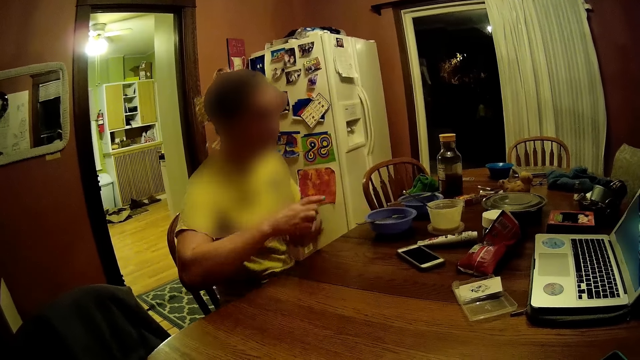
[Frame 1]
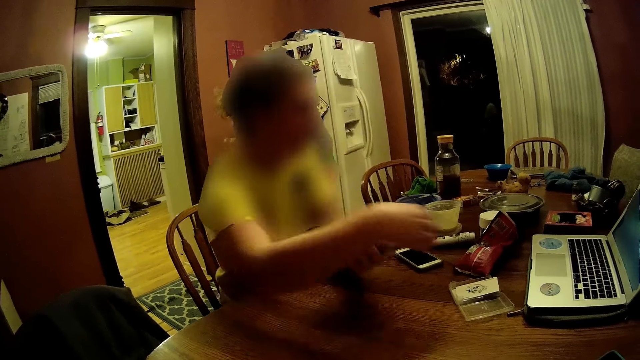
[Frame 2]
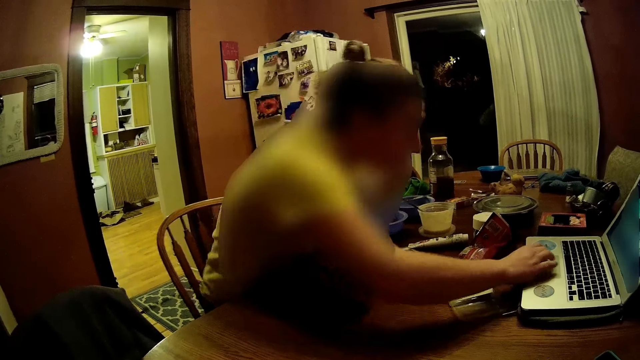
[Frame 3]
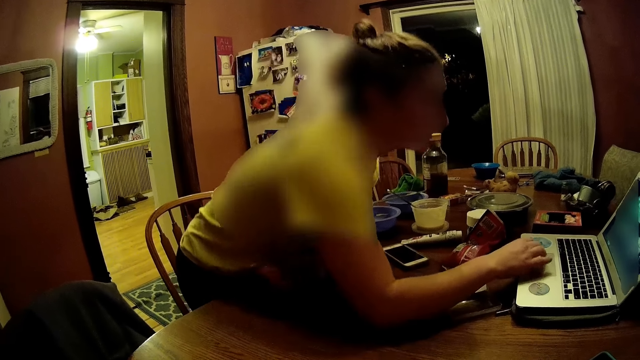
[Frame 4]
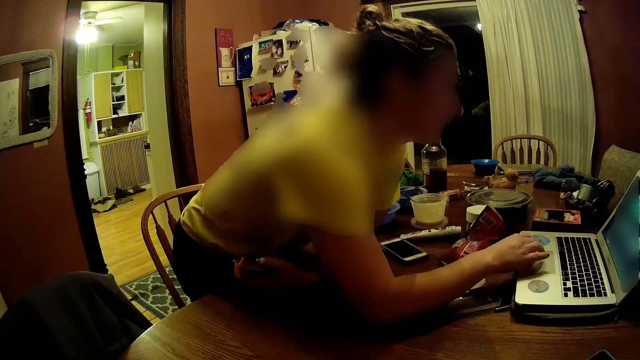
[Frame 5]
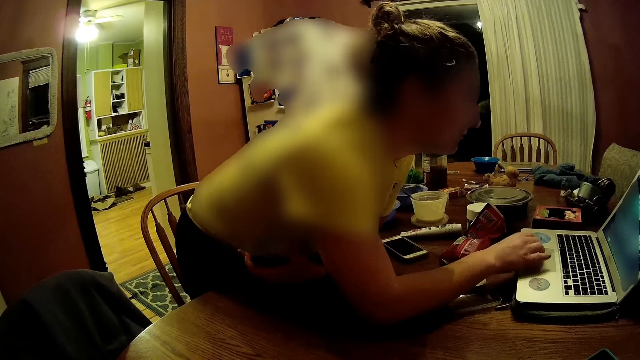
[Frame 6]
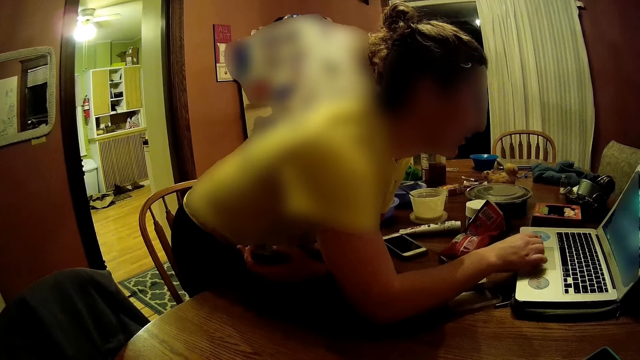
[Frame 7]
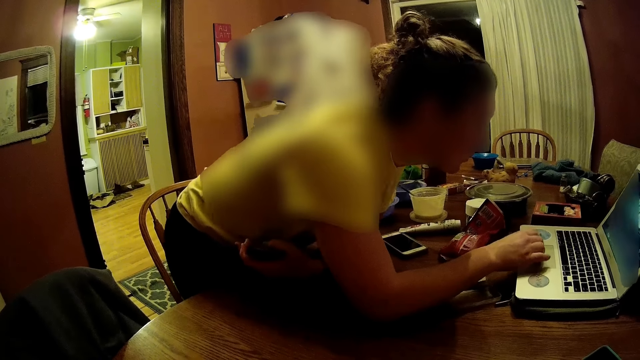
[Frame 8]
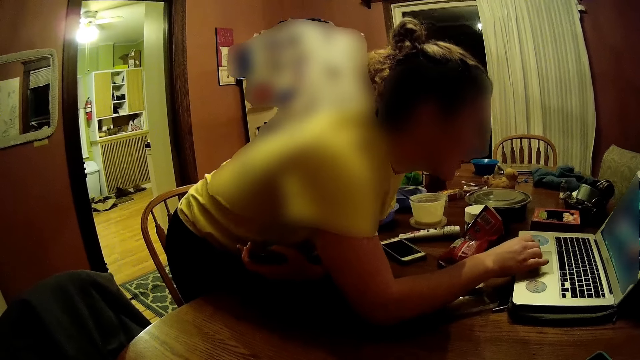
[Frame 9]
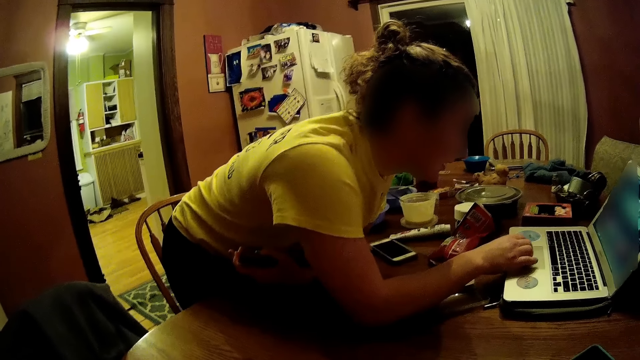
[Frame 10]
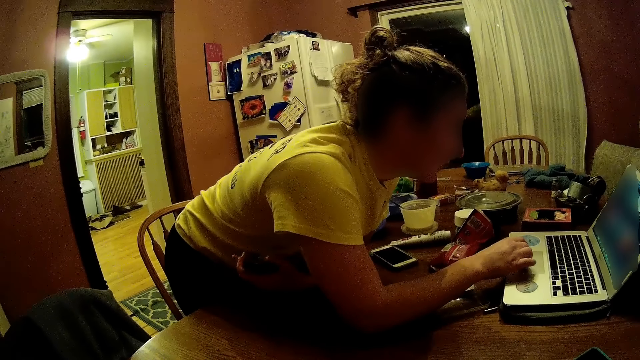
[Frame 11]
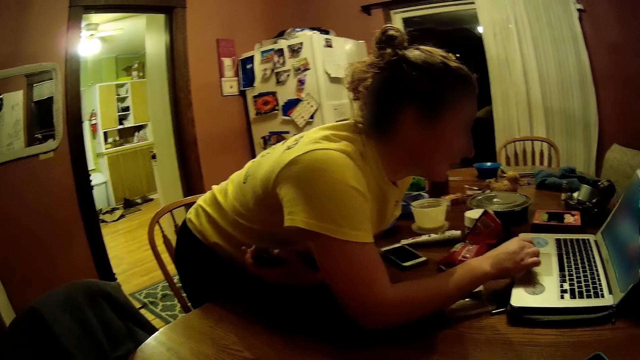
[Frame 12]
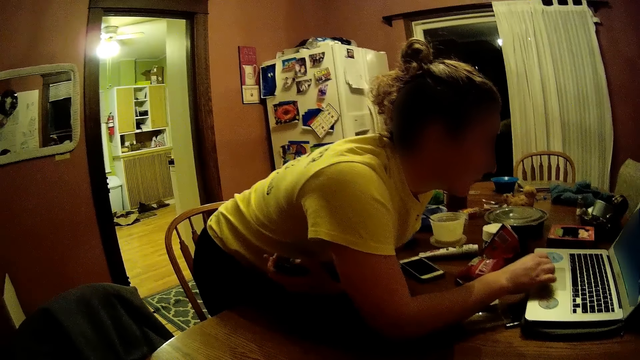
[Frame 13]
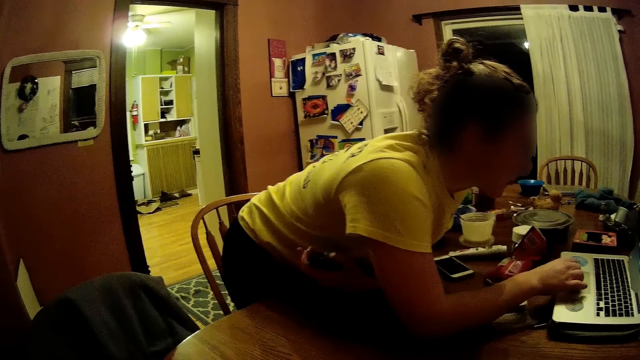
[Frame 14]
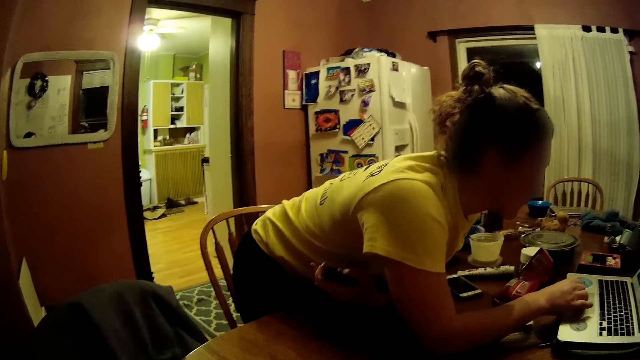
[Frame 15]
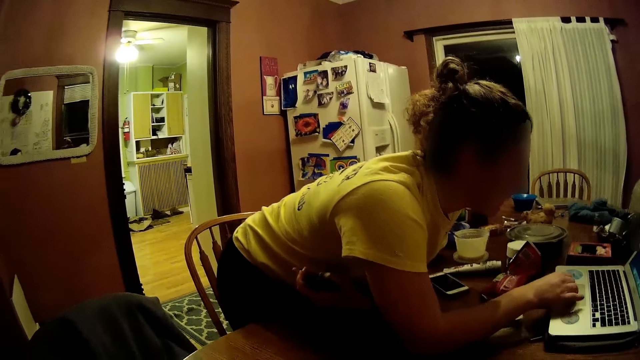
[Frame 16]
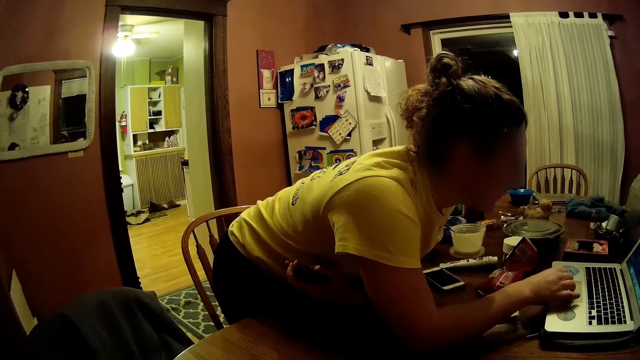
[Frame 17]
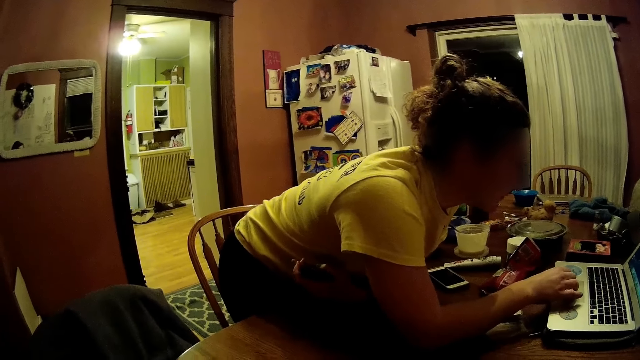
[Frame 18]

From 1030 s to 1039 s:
The woman holds some cards in both hands. The woman operates the laptop on the table with her right hand. The camera wearer looks at the woman.

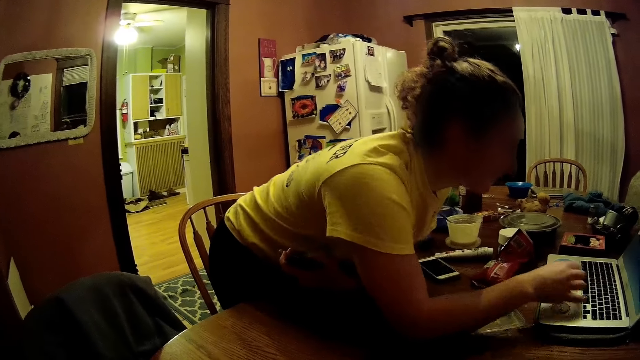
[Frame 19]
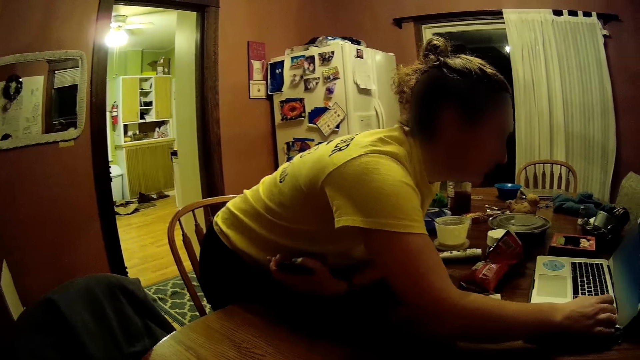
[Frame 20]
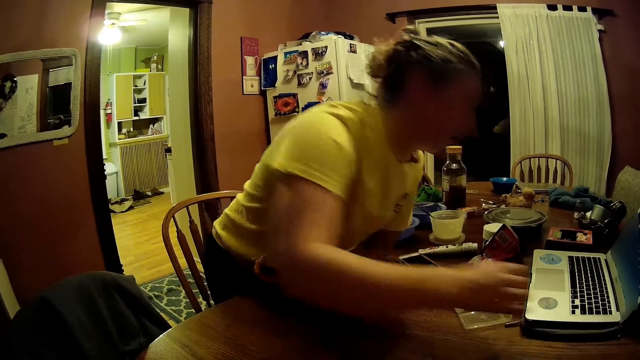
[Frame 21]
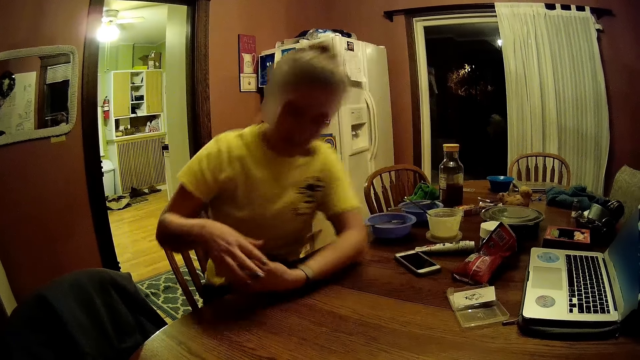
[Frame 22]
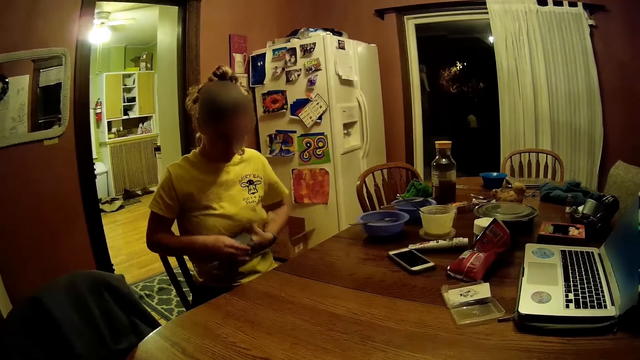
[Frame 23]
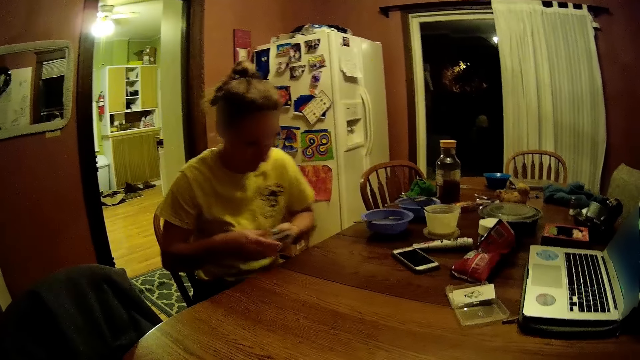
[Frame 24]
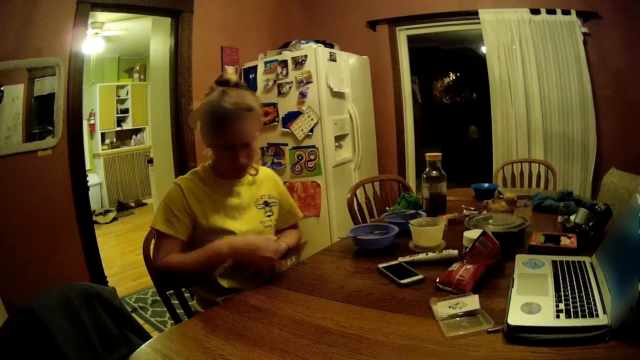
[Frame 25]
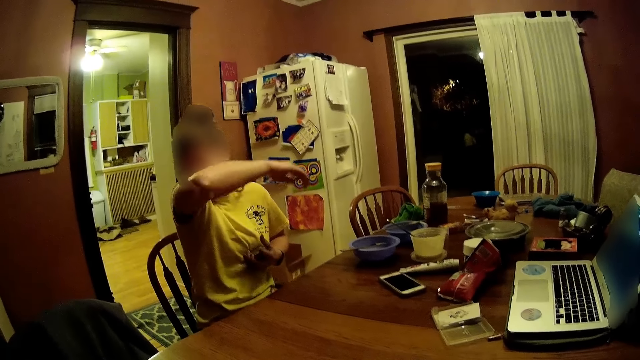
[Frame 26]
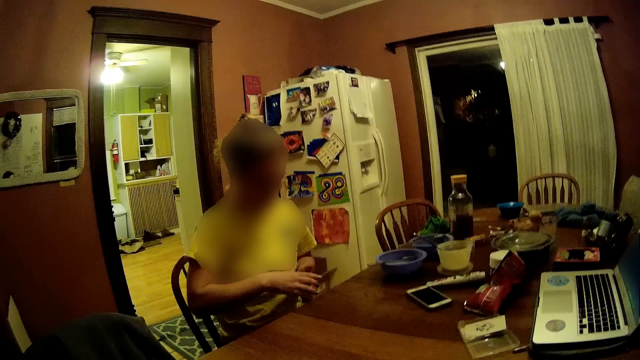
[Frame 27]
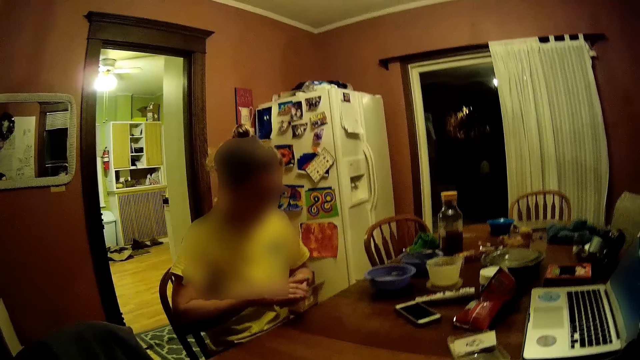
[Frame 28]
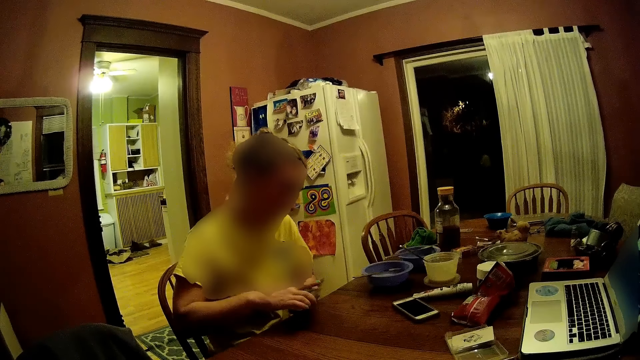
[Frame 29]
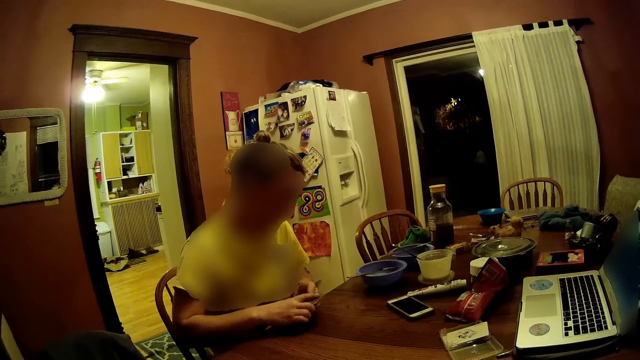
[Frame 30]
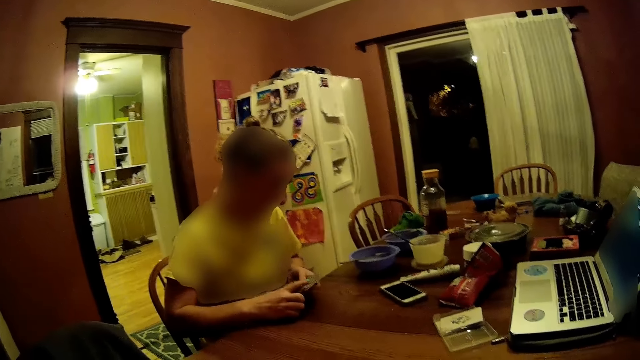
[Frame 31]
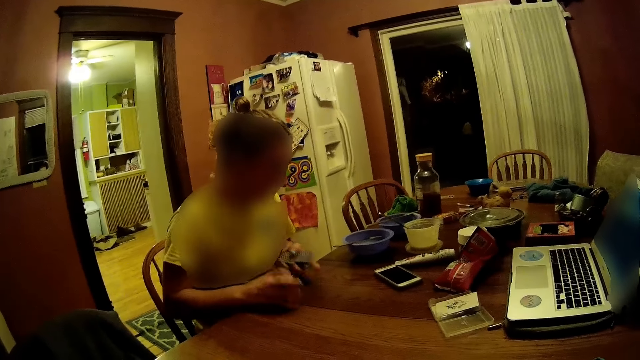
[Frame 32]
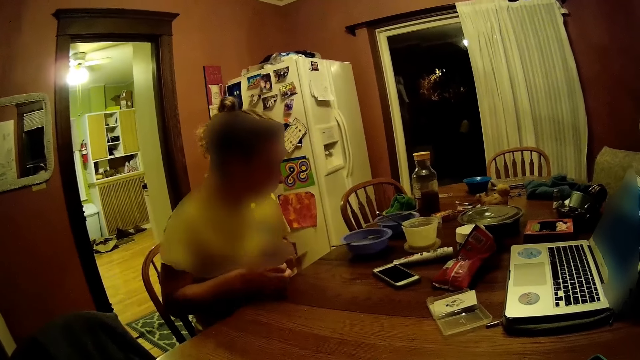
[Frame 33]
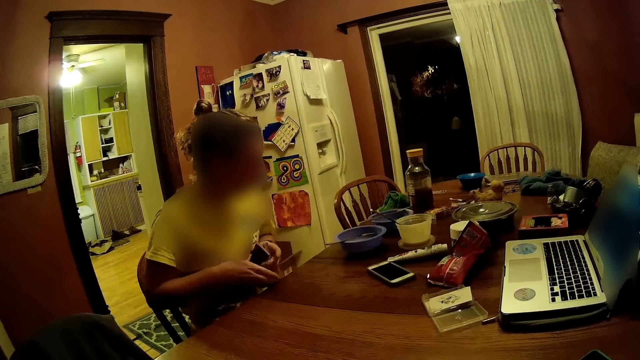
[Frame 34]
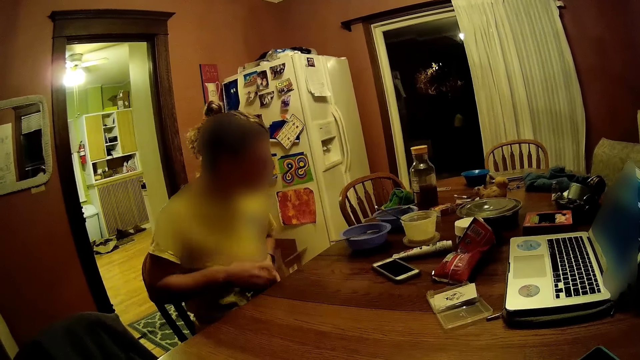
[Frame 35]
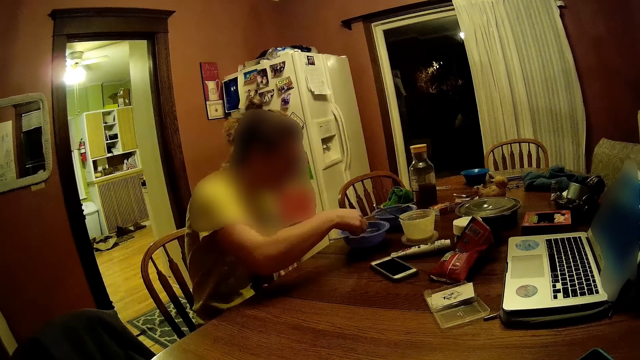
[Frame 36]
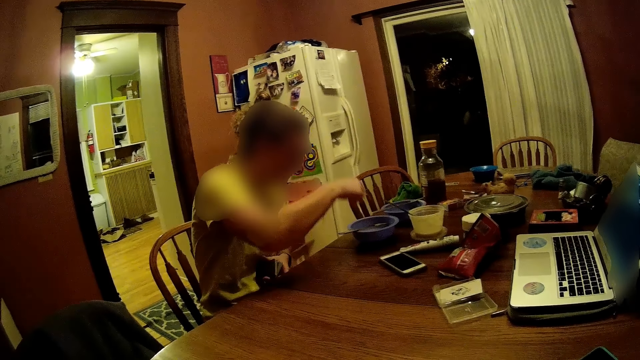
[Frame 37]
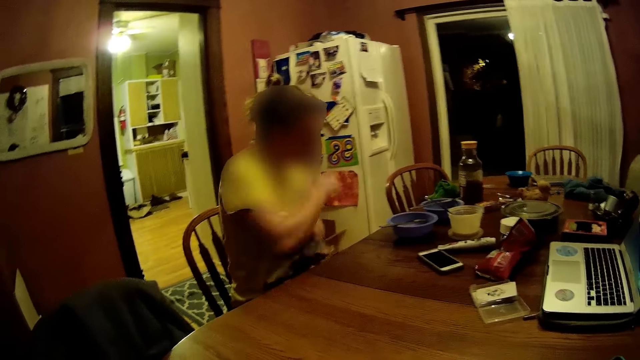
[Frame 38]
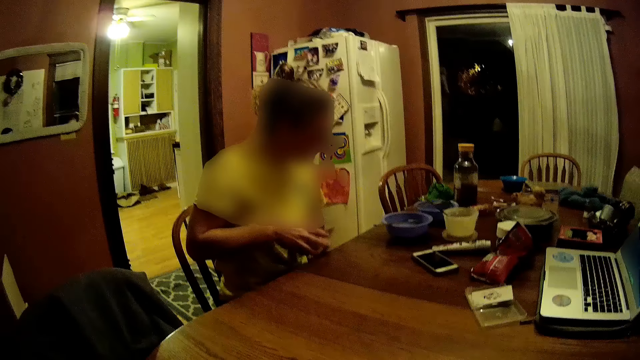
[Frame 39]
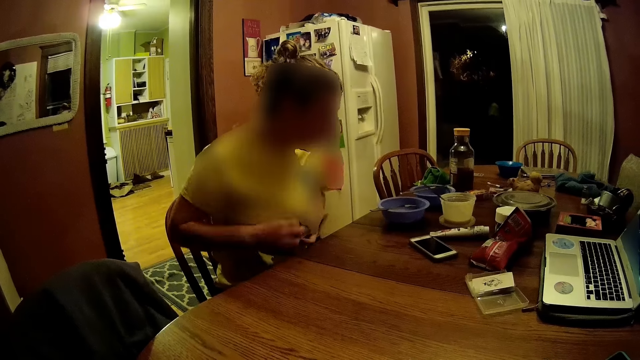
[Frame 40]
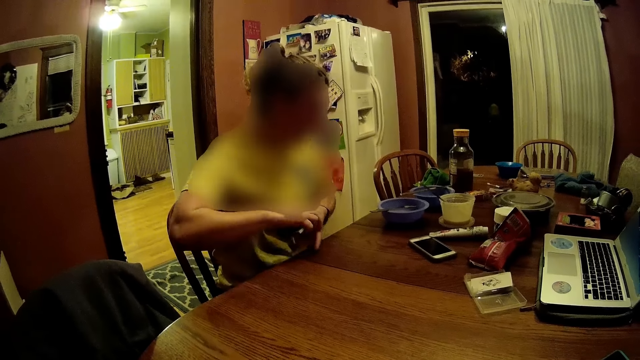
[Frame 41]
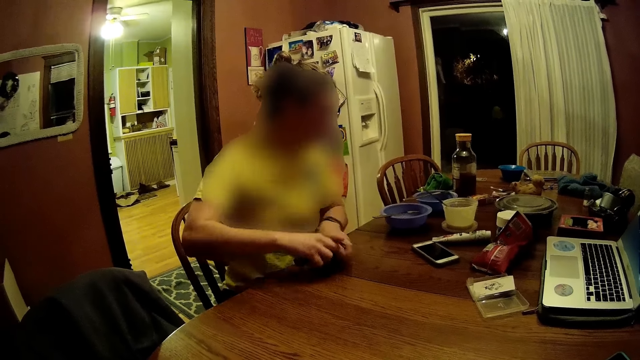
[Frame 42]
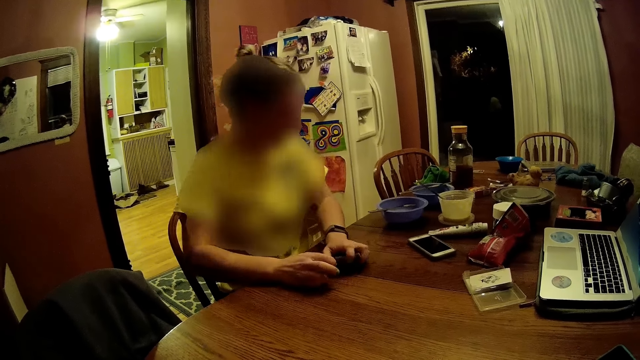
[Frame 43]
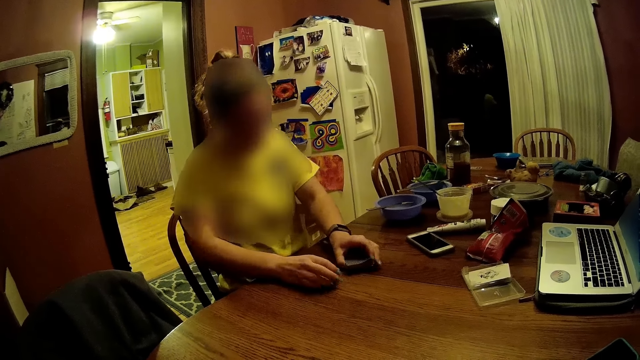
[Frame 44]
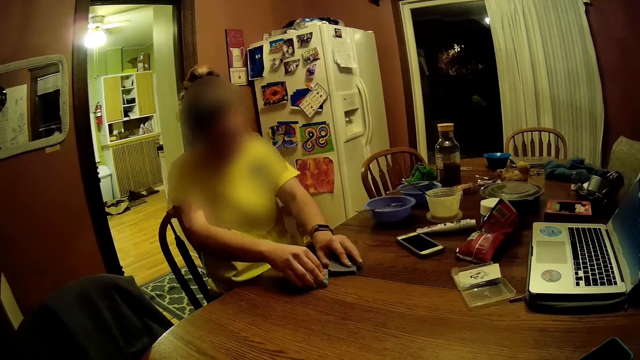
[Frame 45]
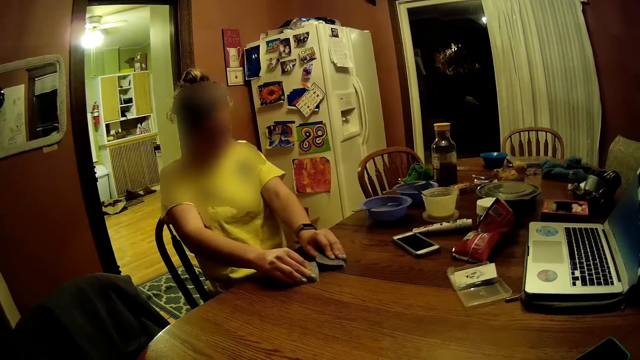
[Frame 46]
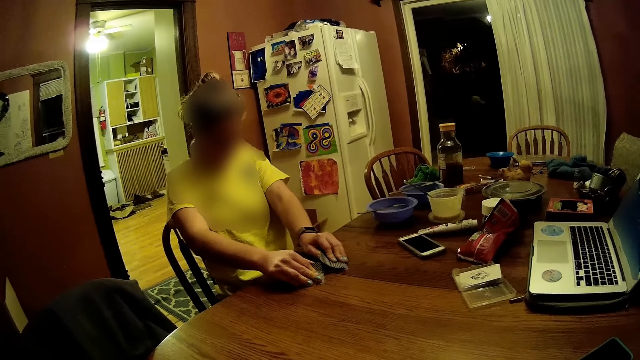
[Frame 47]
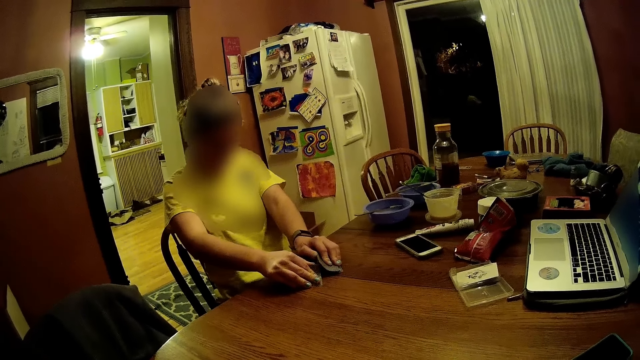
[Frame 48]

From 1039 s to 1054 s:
The woman sits. The woman arranges some cards with both hands. The woman touches her face with her right arm. The woman arranges the cards with both hands. The woman holds some cards with her left hand. The woman arranges the cards with both hands. The woman dips her right hand into a bowl. The woman looks at the bowl on the table. The woman arranges the cards with both hands. The woman drops the cards on the table with both hands. The woman flips through the cards on the table. The woman shuffles the cards with both hands.
